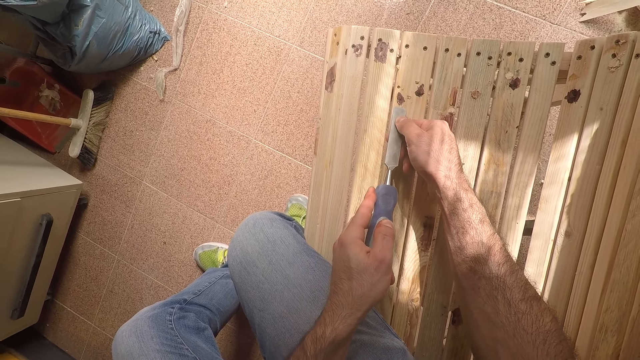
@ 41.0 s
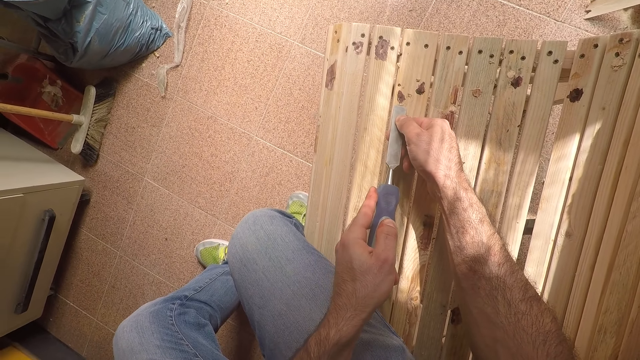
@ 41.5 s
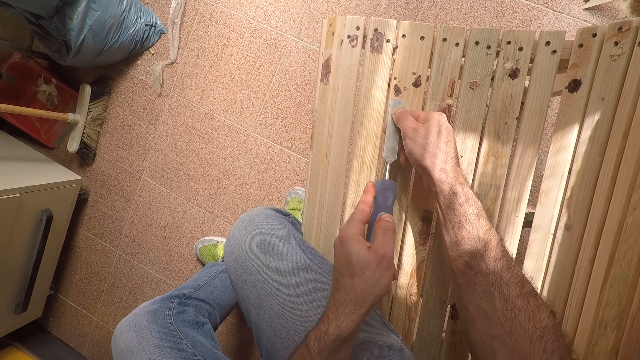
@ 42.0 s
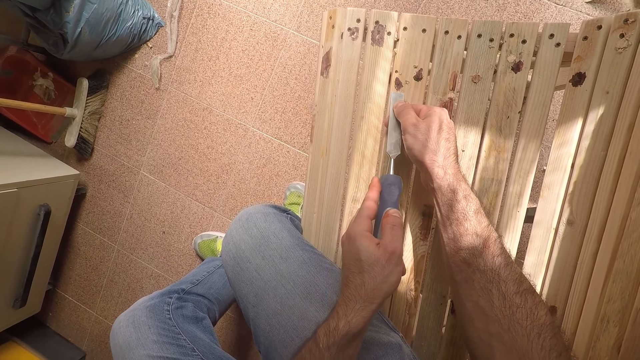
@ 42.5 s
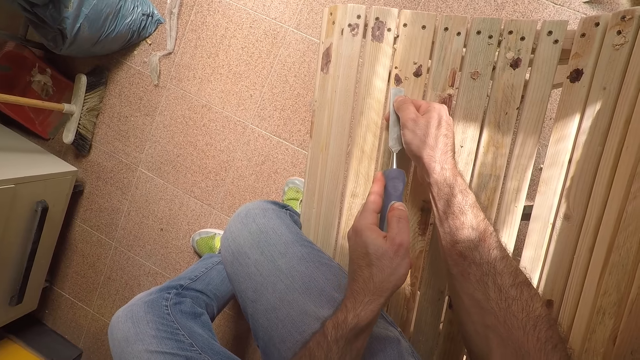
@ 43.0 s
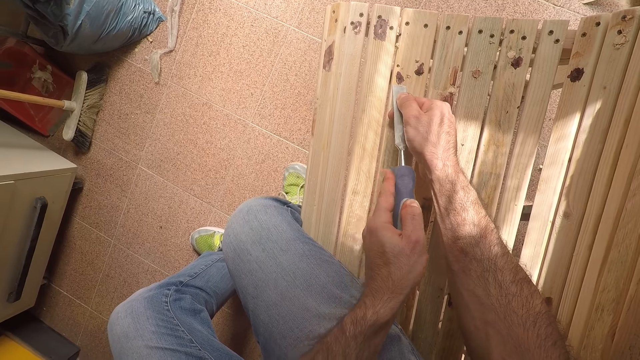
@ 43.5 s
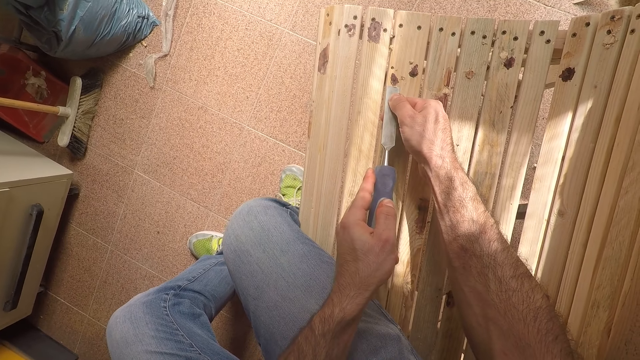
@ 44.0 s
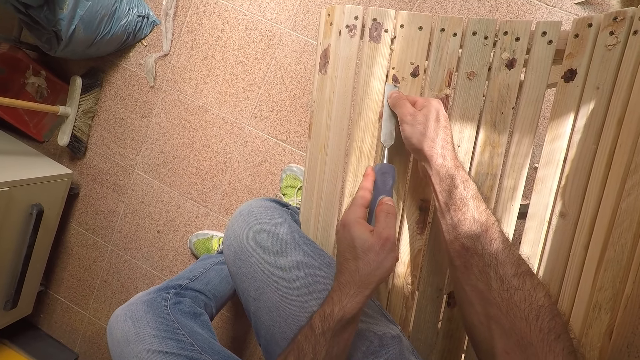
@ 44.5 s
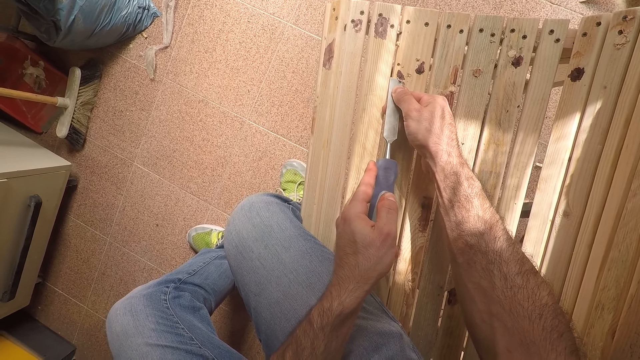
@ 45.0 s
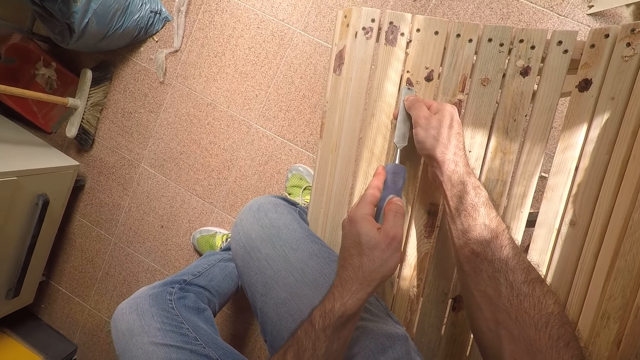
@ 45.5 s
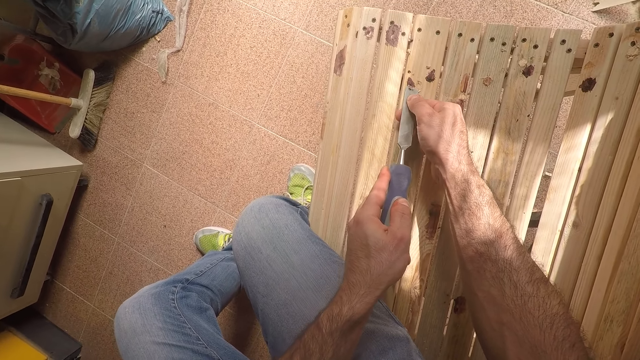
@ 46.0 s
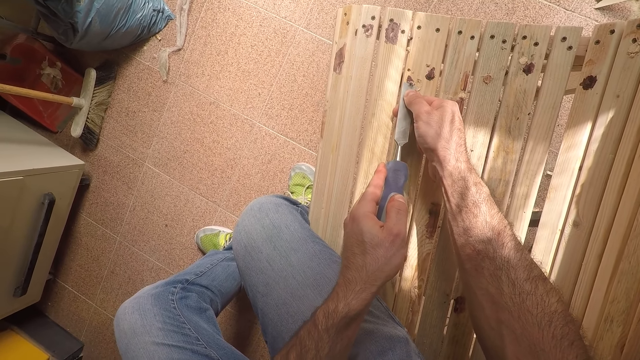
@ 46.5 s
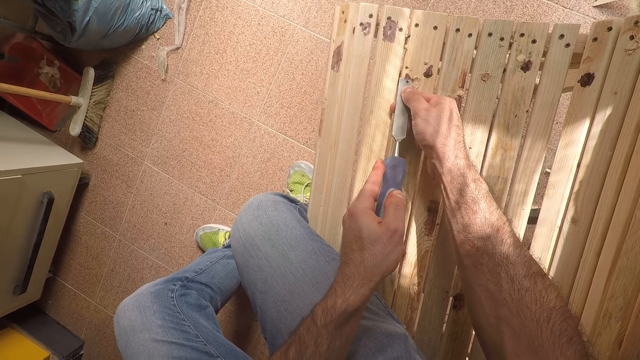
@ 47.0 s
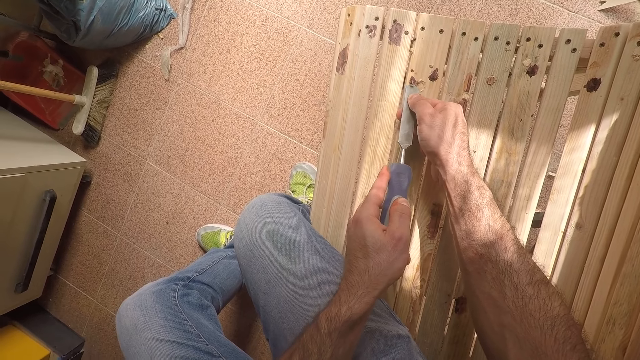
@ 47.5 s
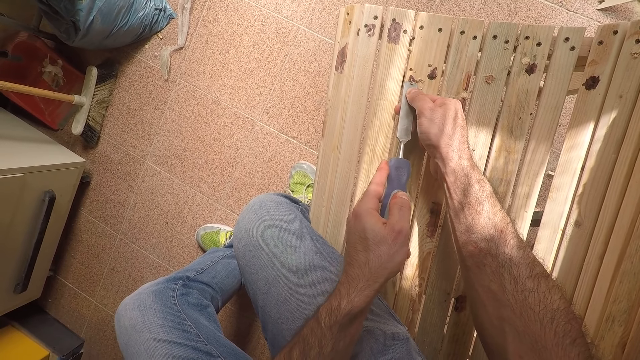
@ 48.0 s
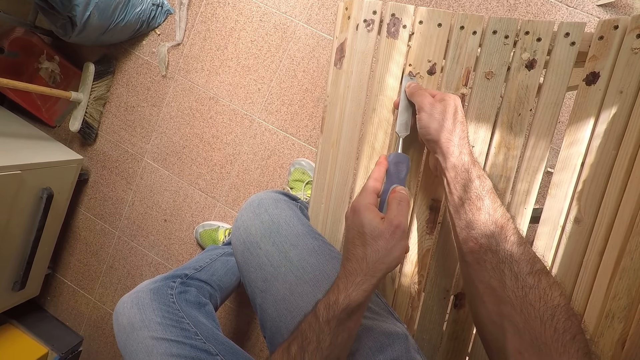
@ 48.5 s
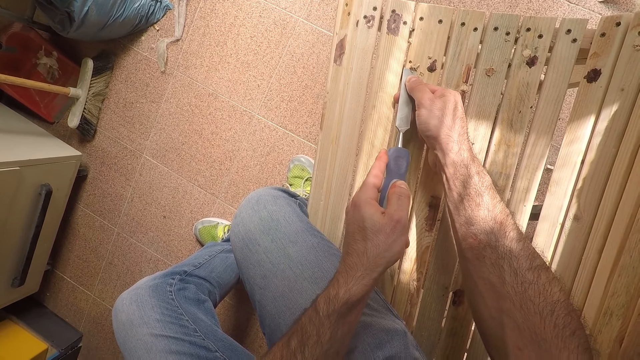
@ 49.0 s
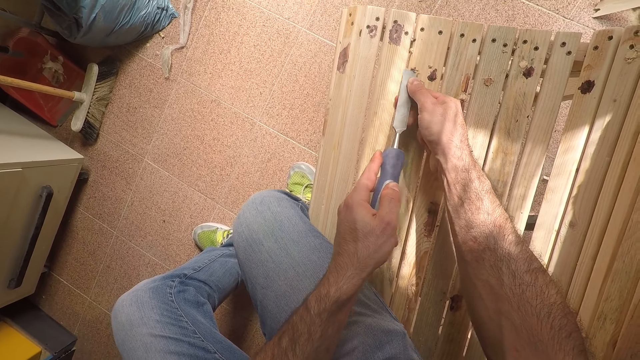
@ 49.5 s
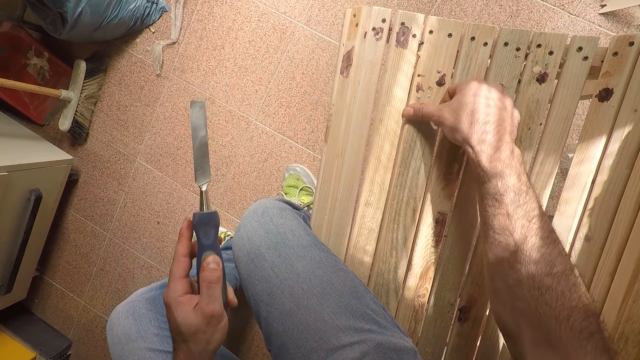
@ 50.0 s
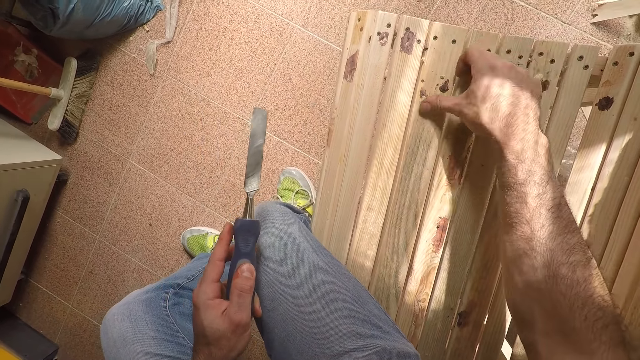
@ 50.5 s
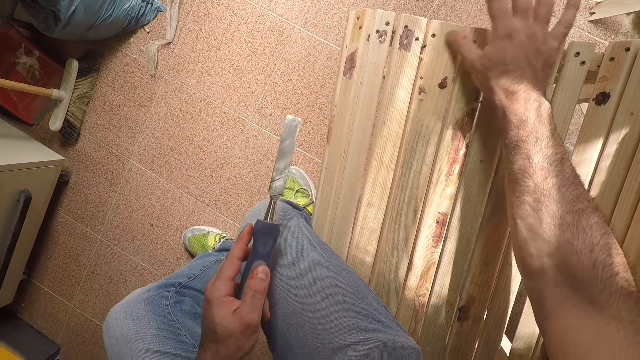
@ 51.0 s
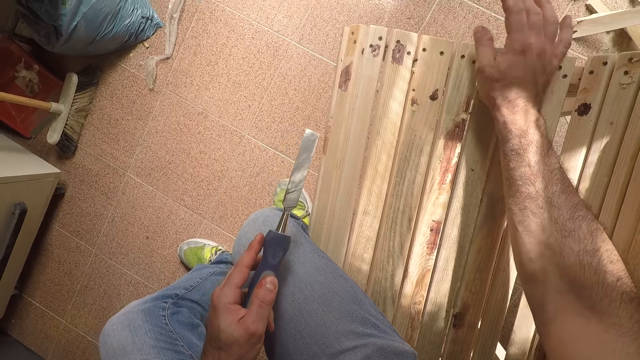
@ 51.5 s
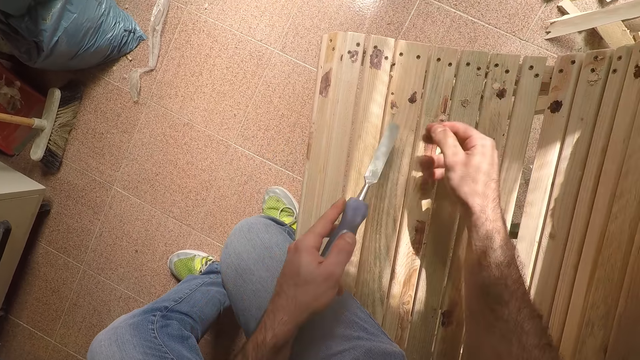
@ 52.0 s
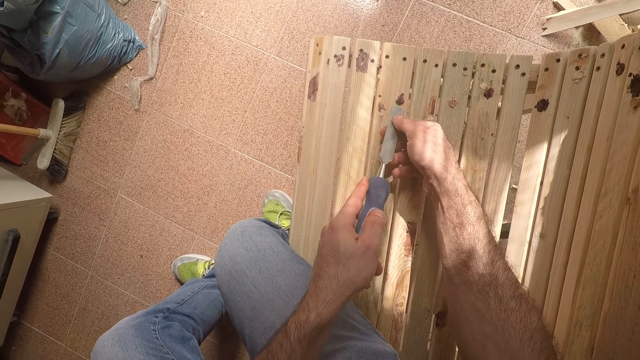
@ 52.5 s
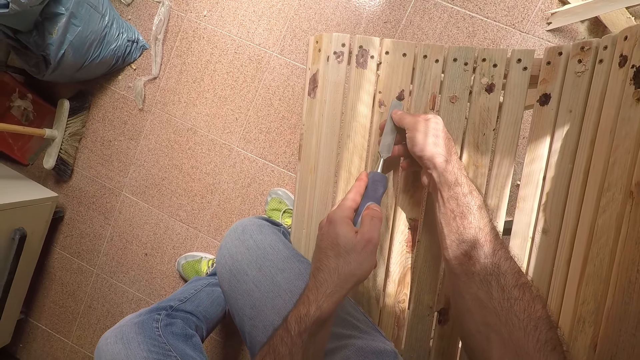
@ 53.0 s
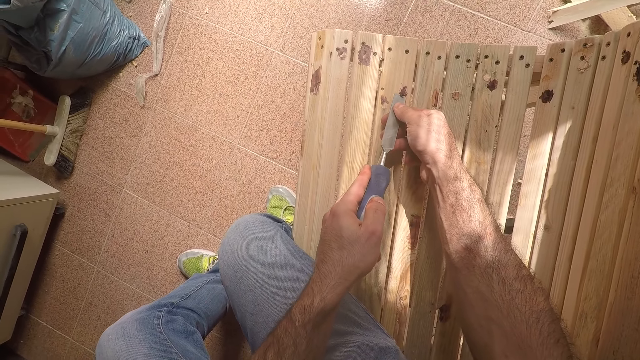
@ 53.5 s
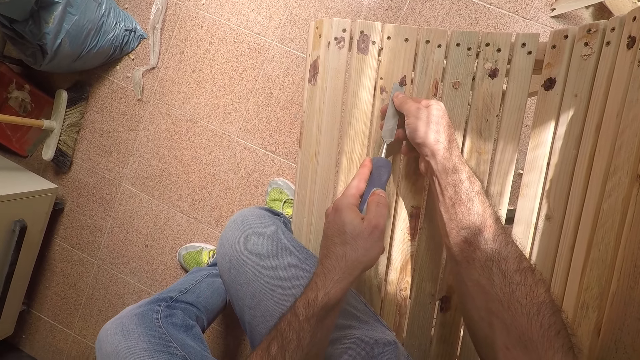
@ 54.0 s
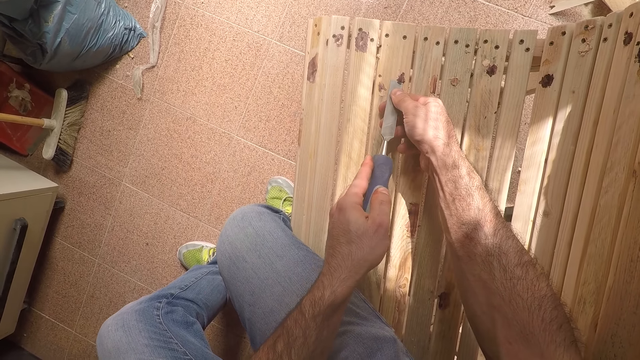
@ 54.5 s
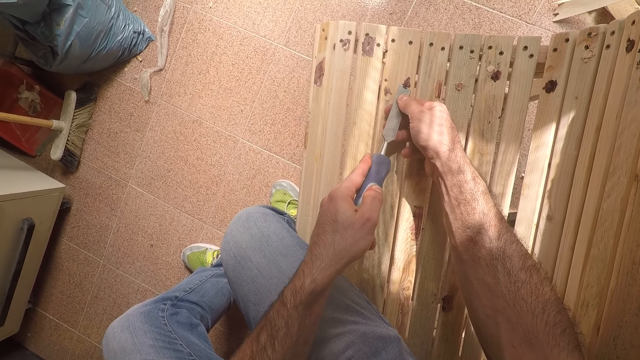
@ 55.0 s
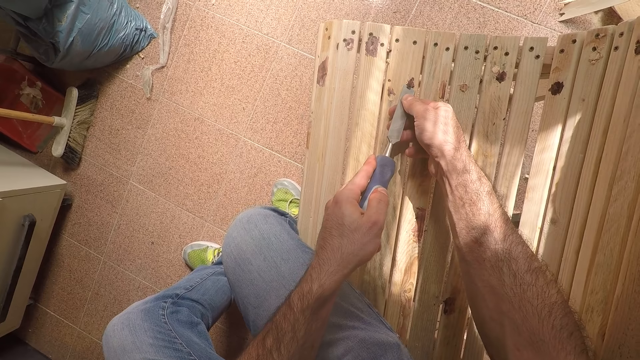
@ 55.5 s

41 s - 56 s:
The camera wearer removes the chisel from the bench. He cleans off the paint on the bench with his right hand. He holds the edge of the chisel with his right hand. He uses the chisel in his hands to remove paint stain from the bench.

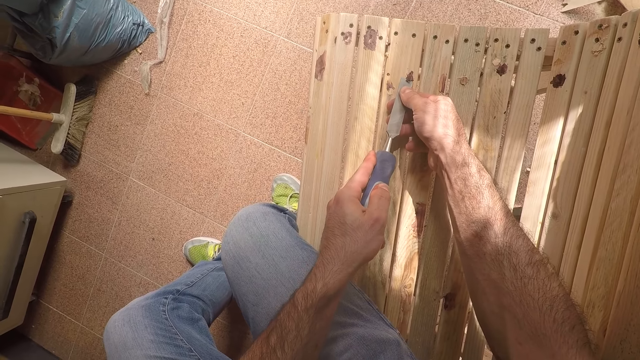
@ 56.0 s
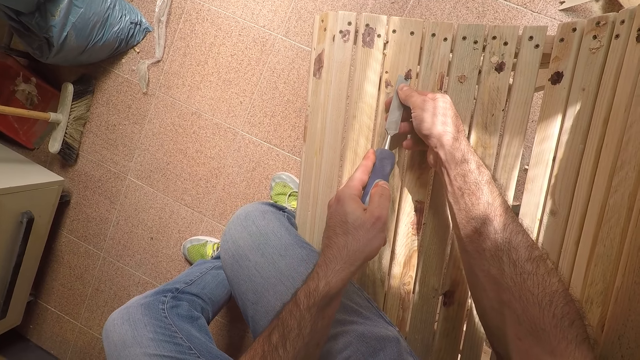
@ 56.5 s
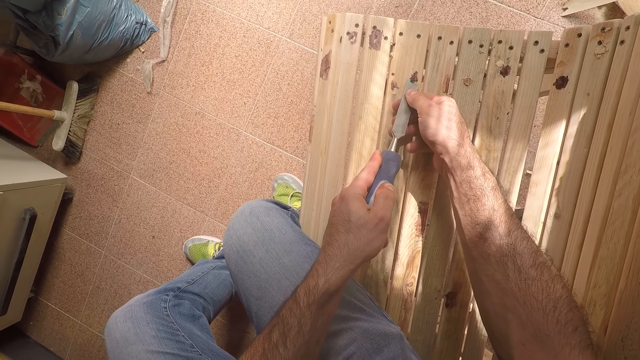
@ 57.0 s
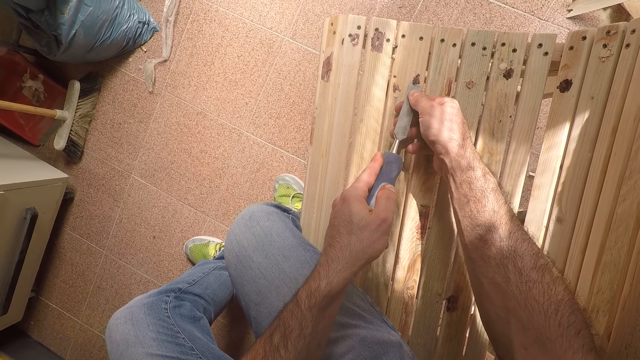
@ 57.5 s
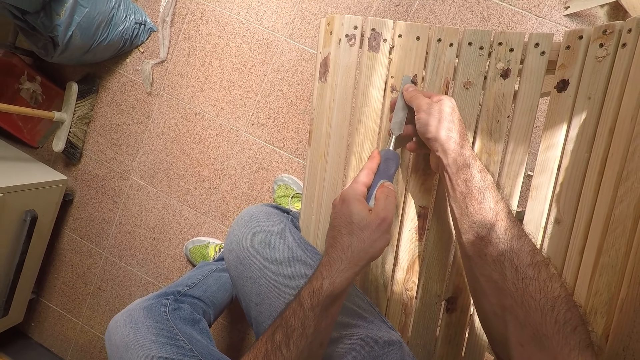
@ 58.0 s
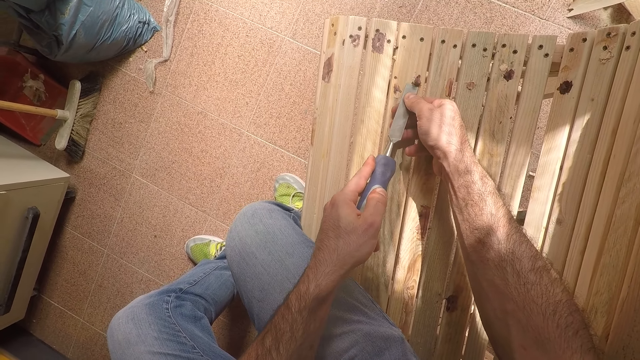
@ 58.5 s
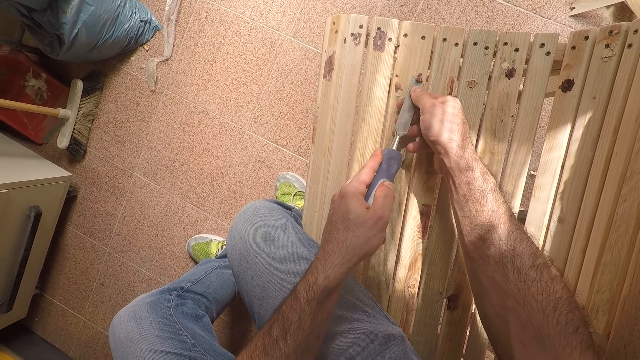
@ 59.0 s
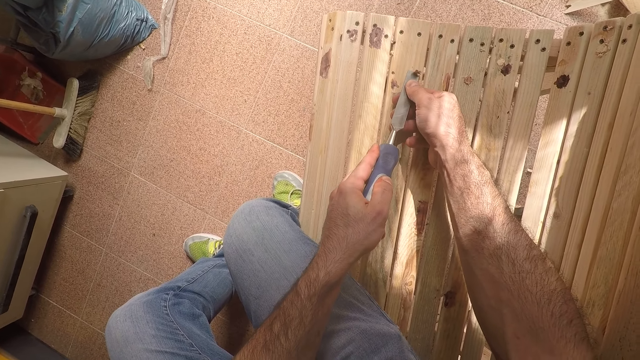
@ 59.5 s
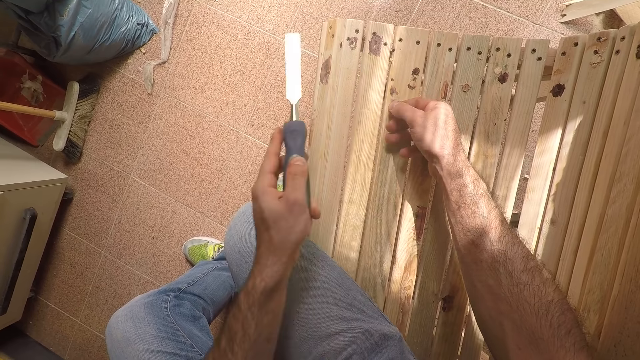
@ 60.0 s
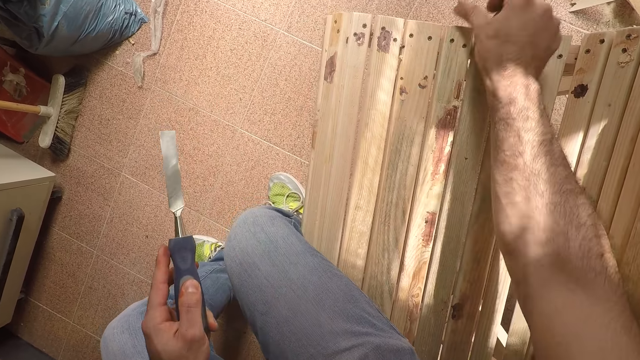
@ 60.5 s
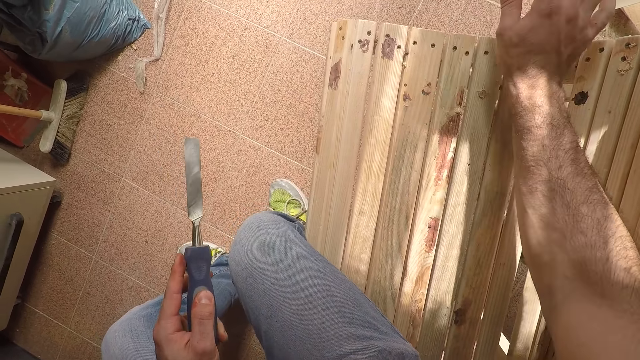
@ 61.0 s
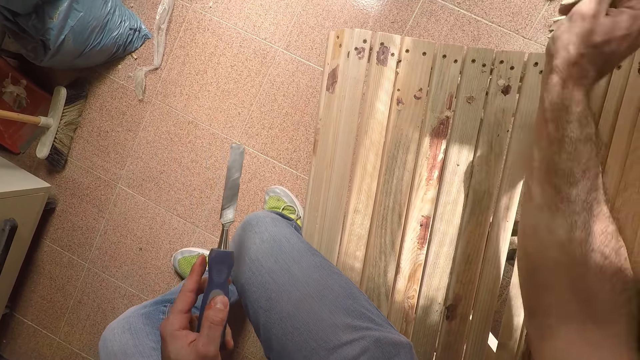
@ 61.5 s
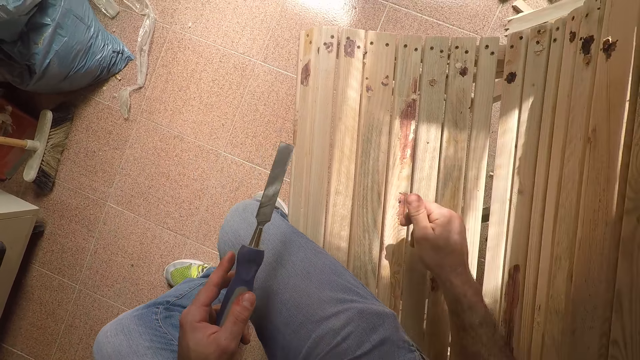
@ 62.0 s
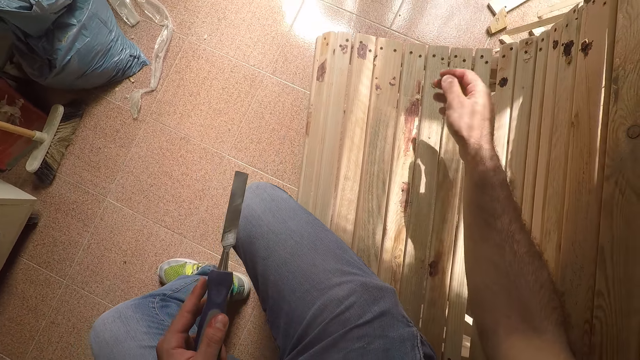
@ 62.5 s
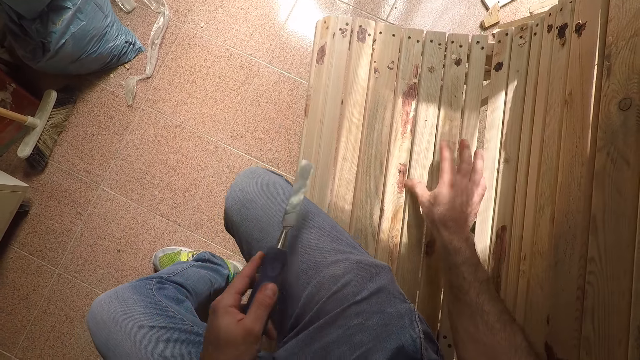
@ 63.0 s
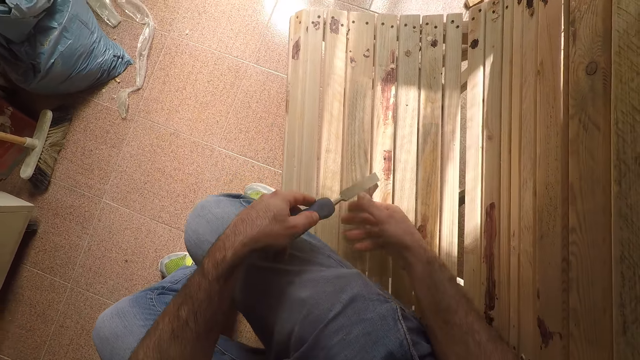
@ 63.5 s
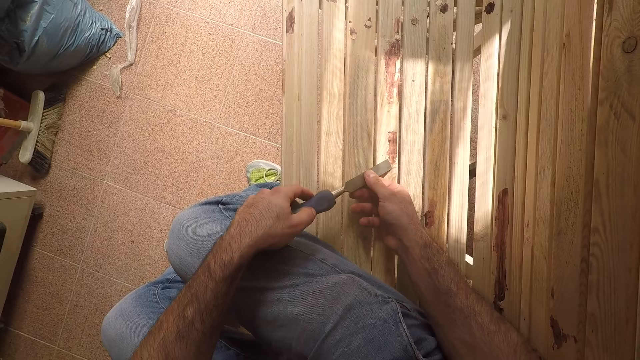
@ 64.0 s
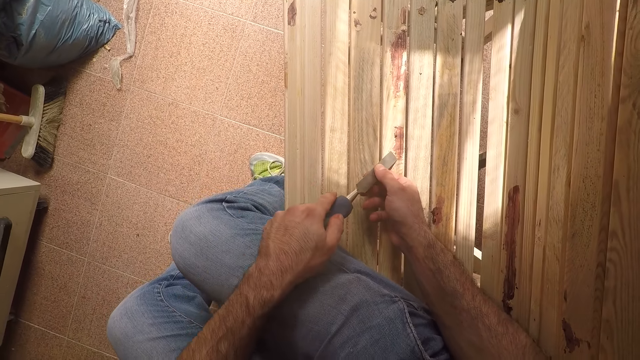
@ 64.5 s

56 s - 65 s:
The camera wearer cleans off the paint on the bench with his right hand. He uses the chisel in his hands to remove paint stain from the bench.
